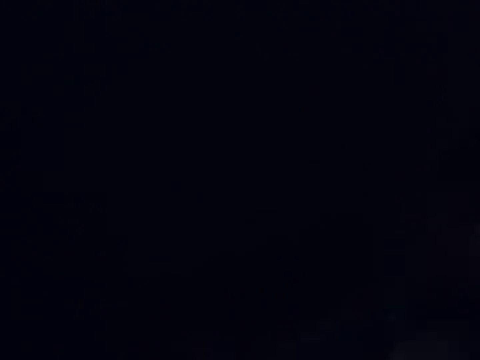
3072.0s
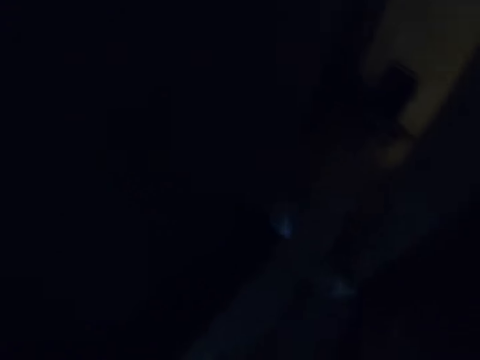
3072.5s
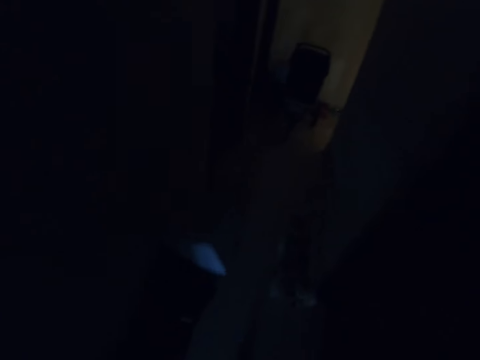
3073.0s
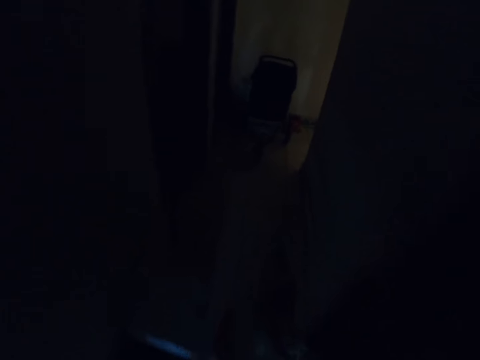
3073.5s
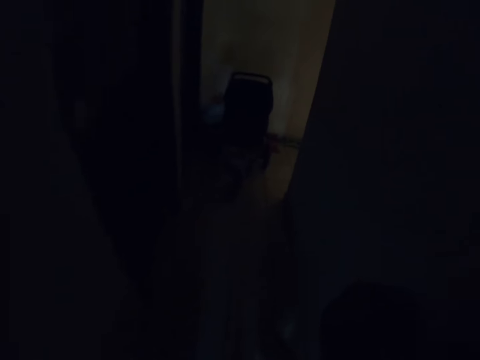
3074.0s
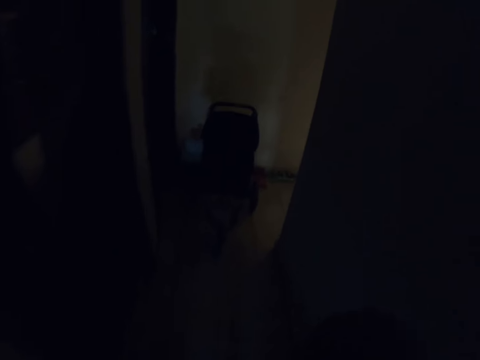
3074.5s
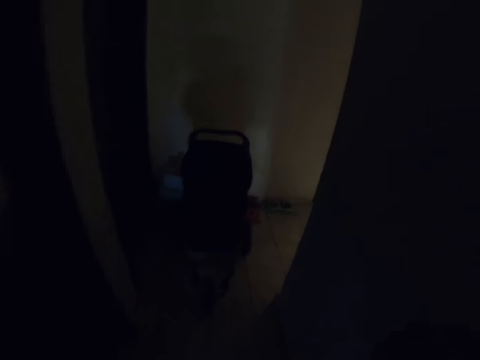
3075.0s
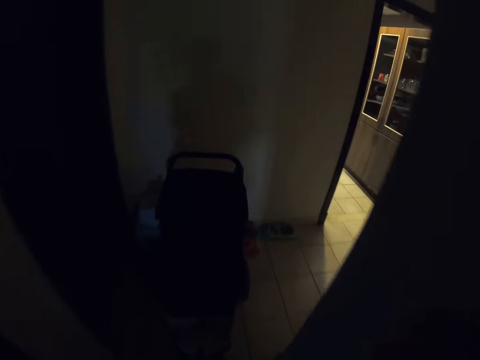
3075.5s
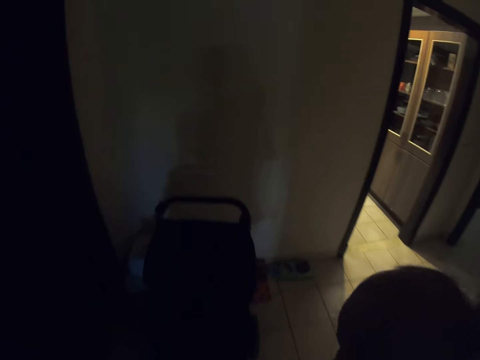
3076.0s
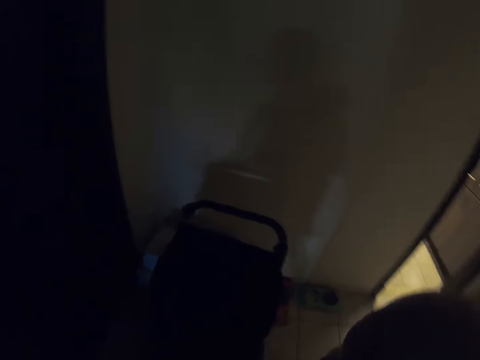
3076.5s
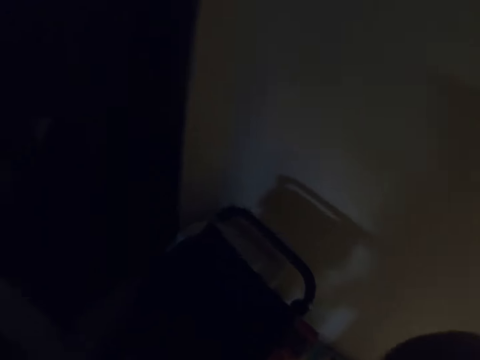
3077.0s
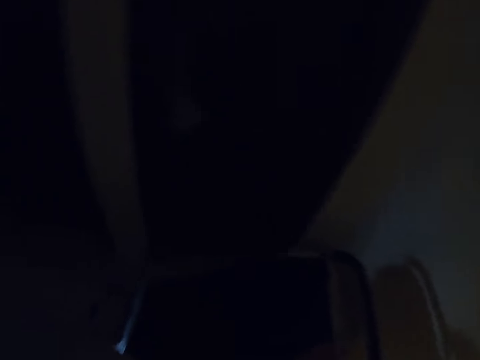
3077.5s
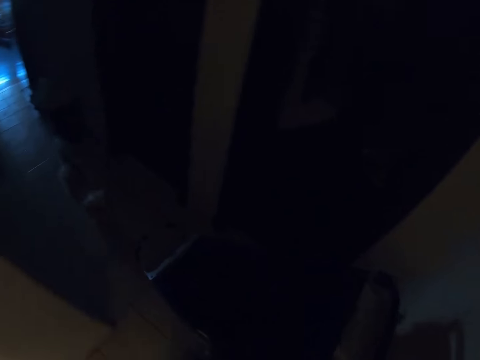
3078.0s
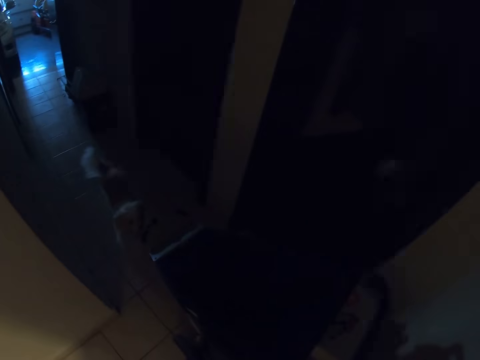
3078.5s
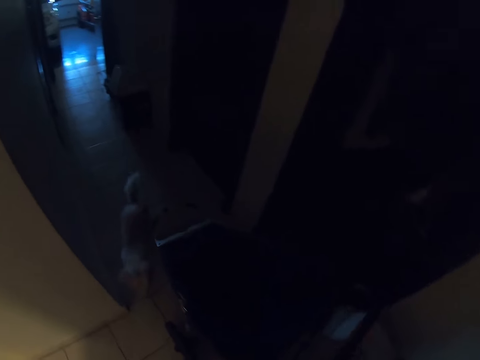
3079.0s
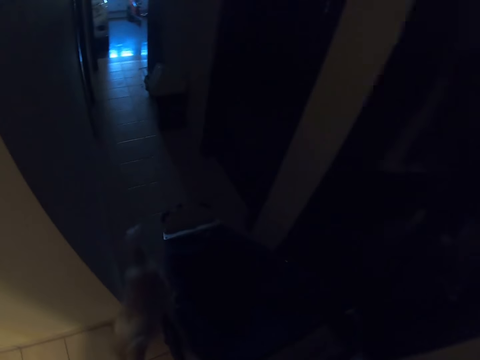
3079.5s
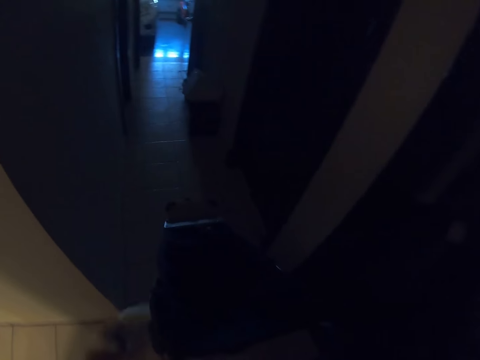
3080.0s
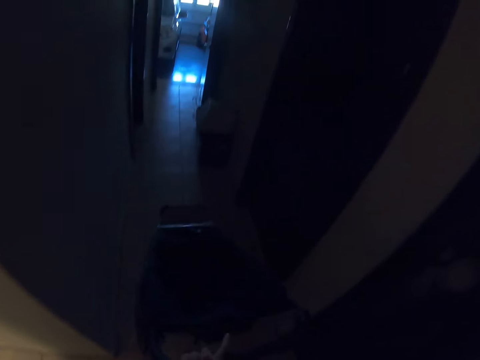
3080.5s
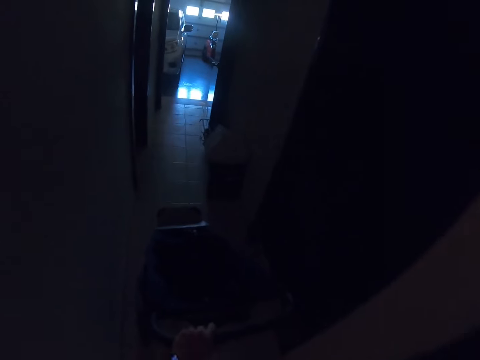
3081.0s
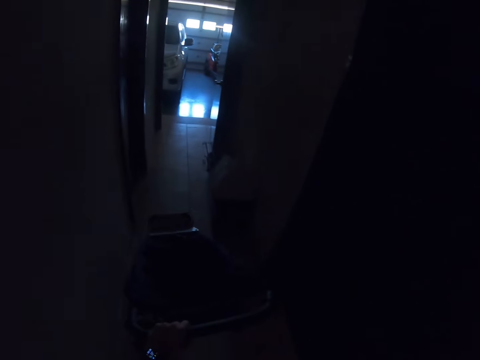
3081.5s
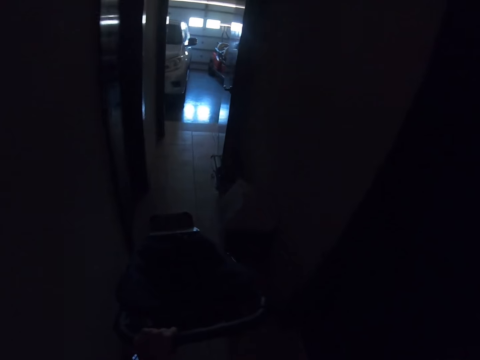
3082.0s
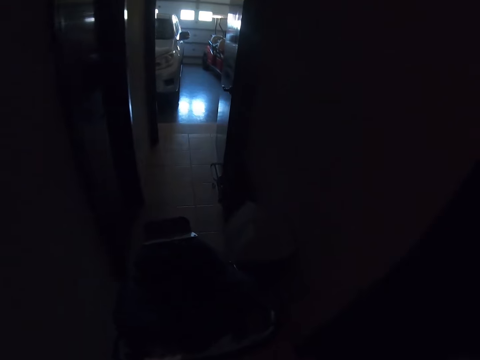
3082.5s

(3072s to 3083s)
The camera wearer walks around the house. A dog walks around the apartment. The camera wearer pushes the stroller with her left hand.

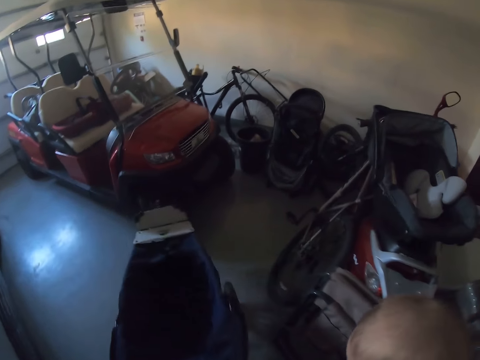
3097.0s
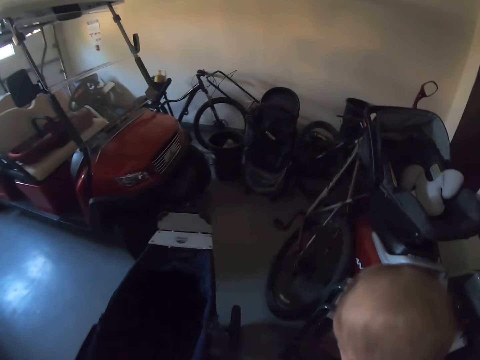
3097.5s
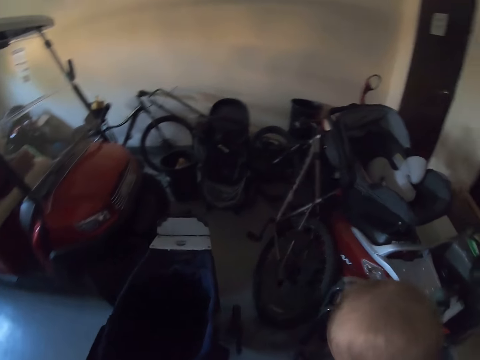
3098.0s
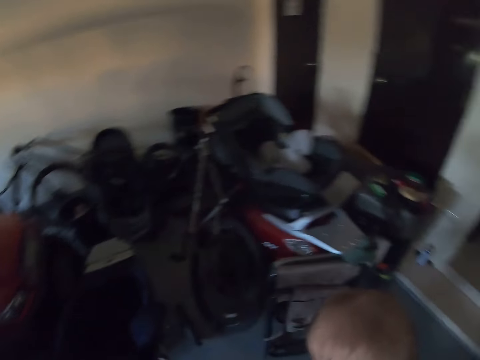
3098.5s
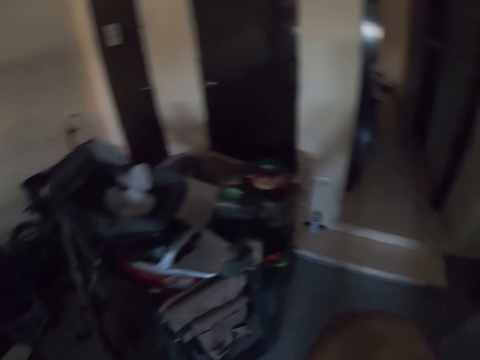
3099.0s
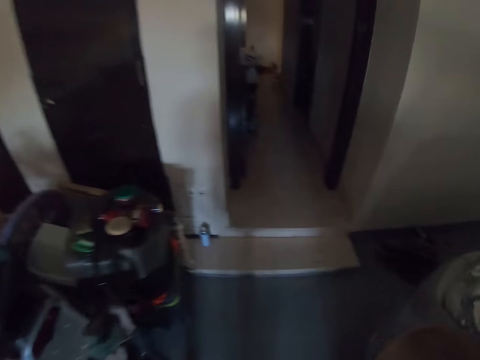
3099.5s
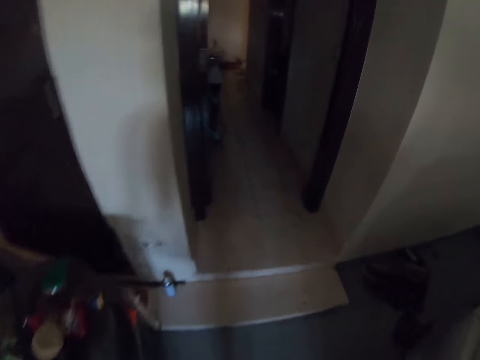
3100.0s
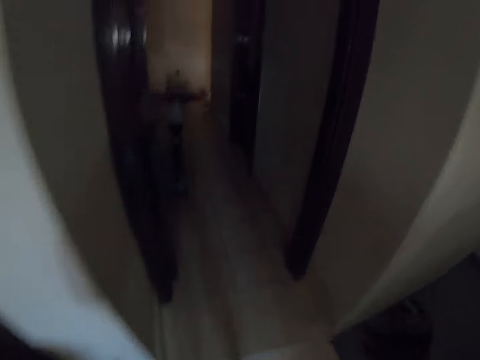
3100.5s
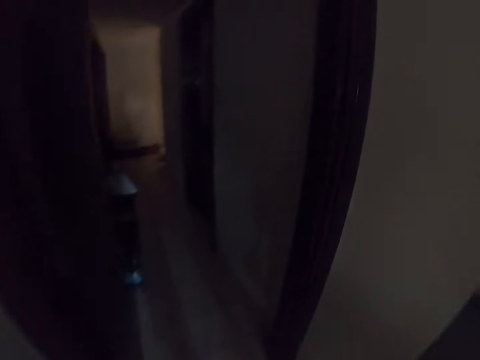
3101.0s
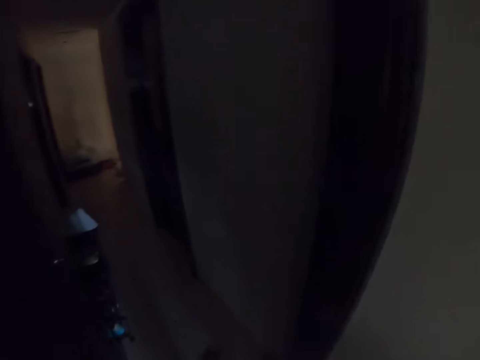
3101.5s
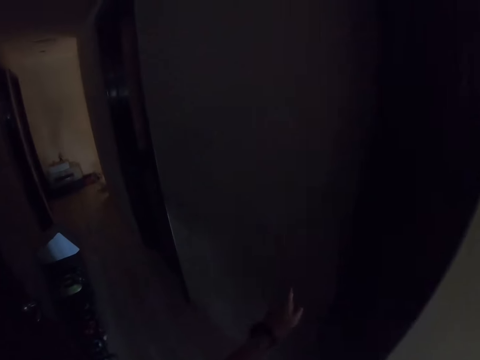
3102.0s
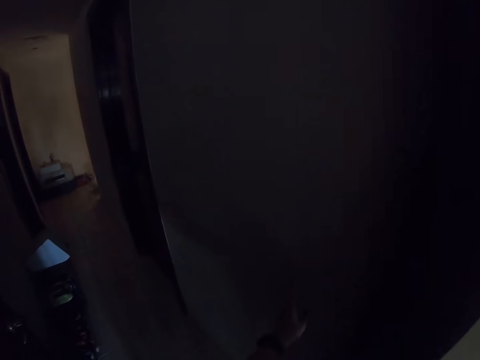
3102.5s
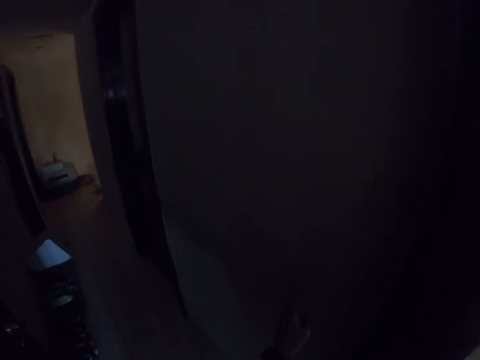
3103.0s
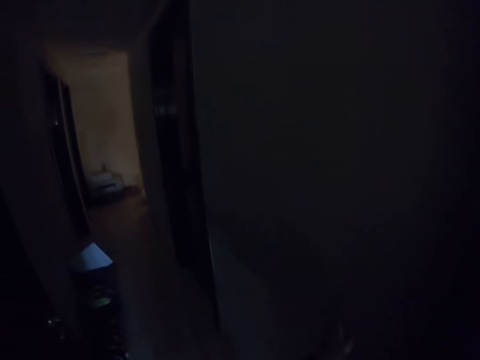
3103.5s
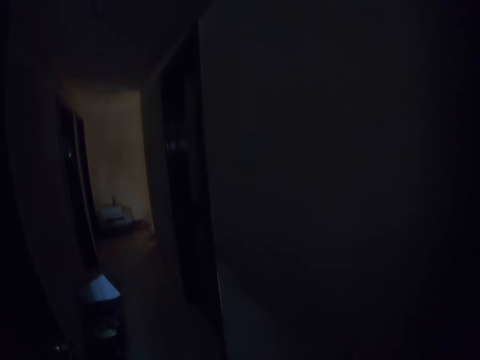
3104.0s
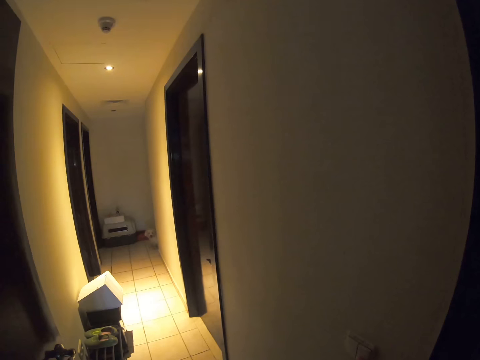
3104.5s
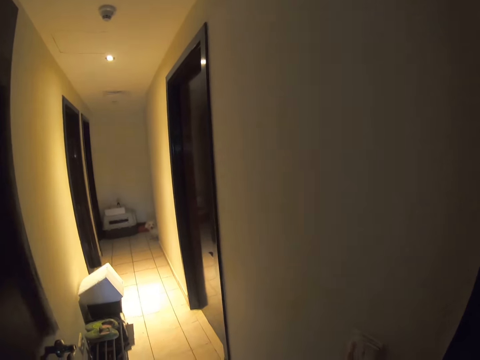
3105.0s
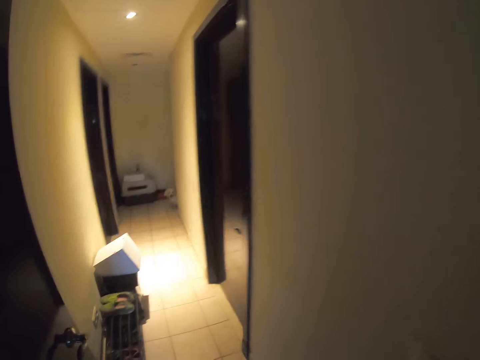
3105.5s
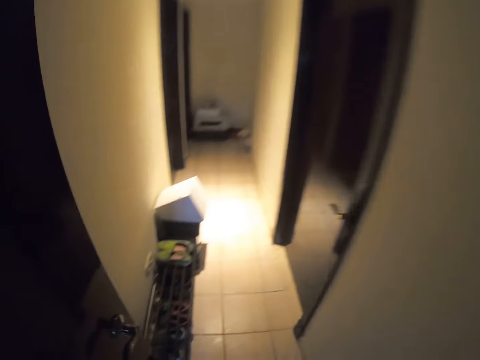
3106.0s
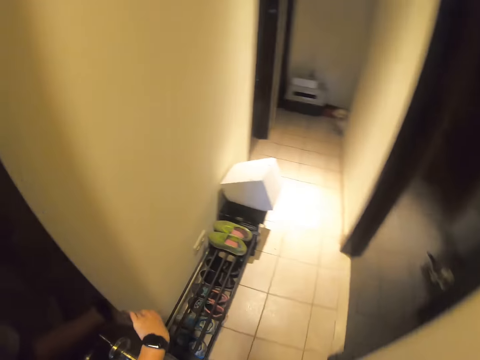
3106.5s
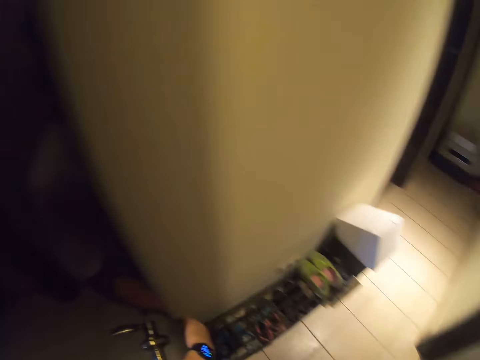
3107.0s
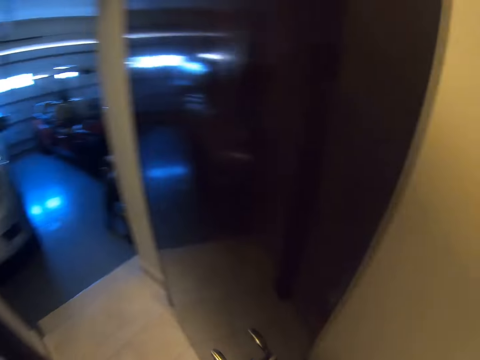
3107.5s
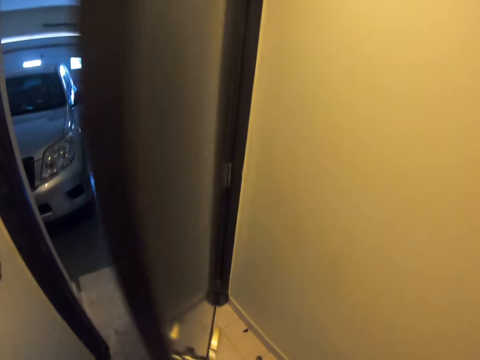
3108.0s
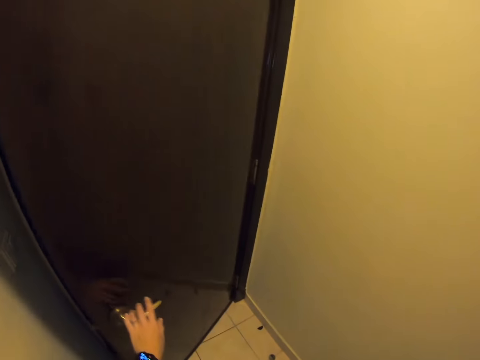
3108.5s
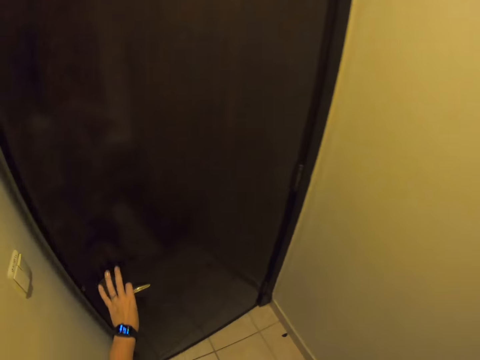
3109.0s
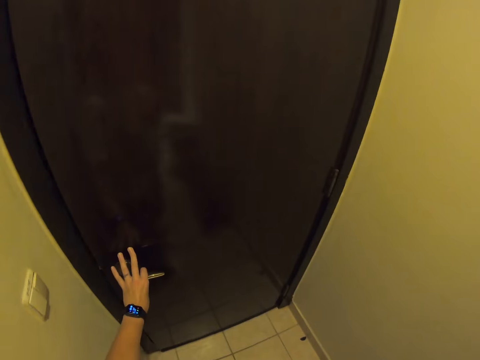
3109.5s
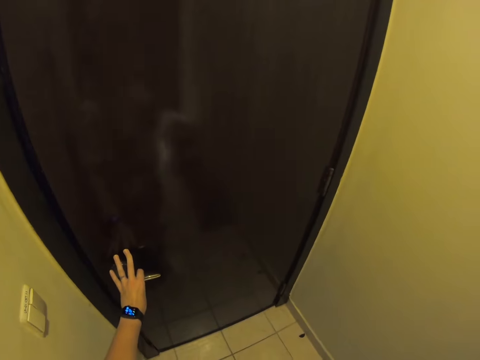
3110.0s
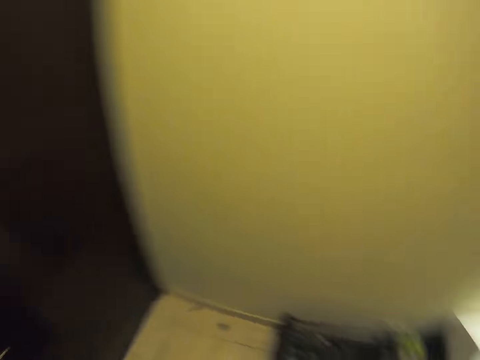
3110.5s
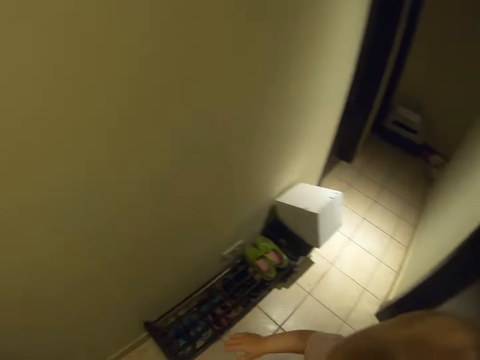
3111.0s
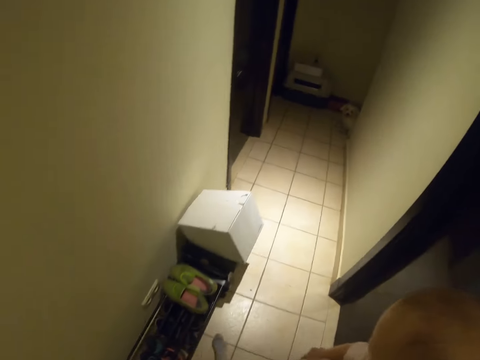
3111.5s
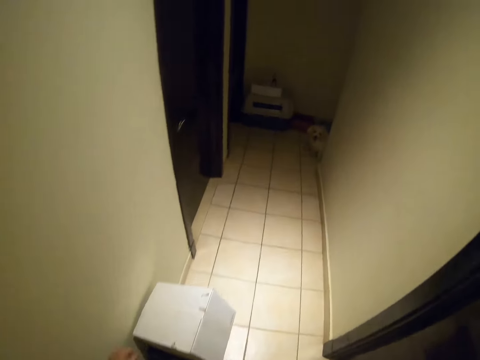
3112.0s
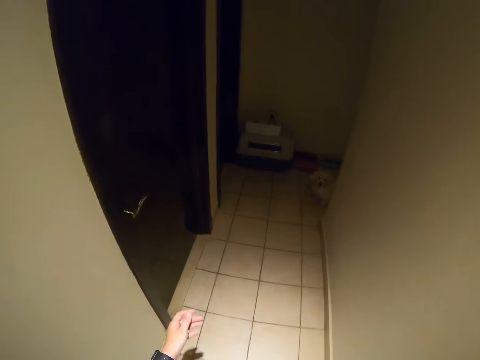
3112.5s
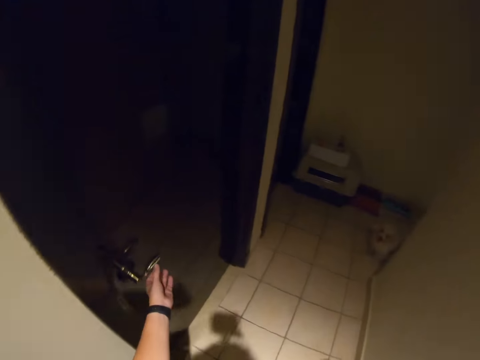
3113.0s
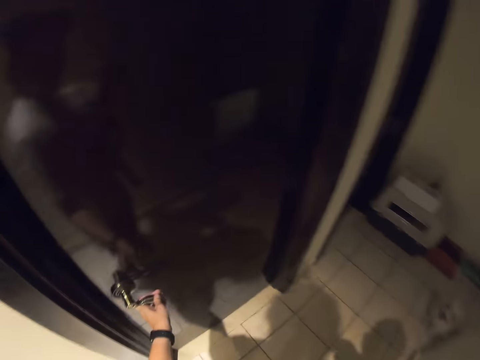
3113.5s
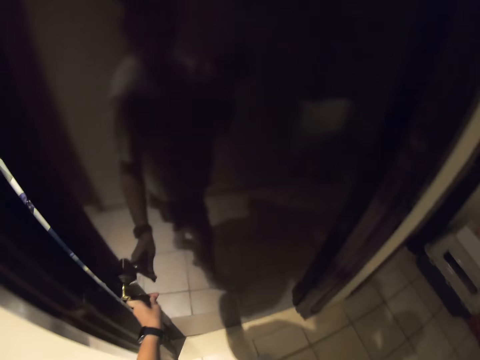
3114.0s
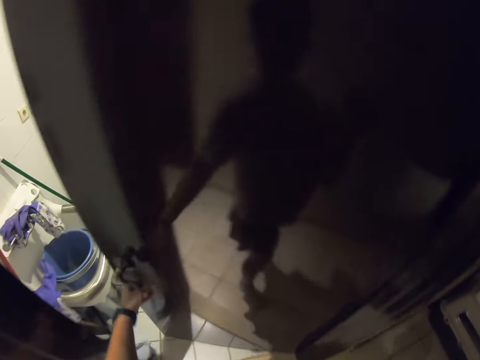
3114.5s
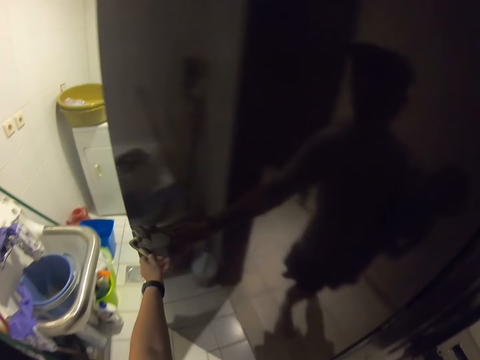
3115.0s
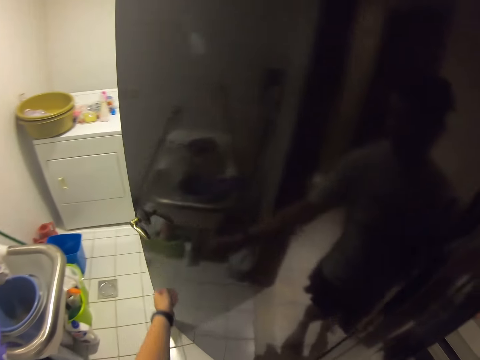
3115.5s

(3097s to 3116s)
The camera wearer walks around the house. She touches a light switch on a wall with her left hand. She closes a door to the garage with her left hand. She walks around the house. She opens a door to a laundry room with her left hand.
